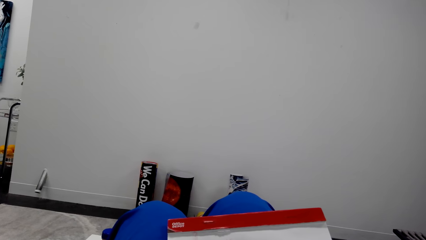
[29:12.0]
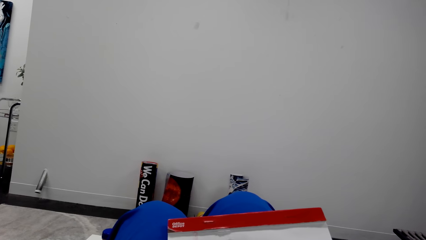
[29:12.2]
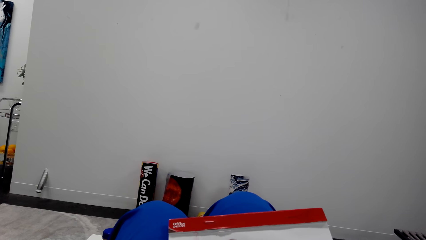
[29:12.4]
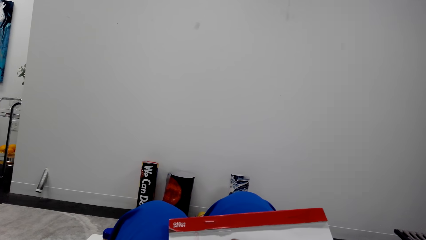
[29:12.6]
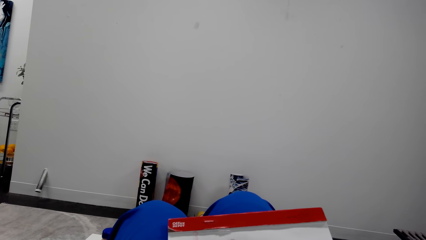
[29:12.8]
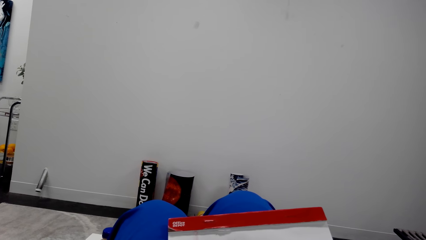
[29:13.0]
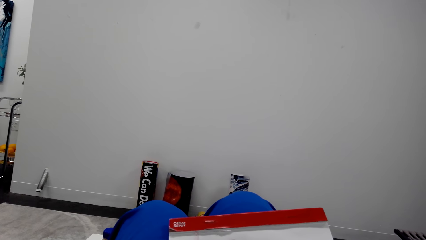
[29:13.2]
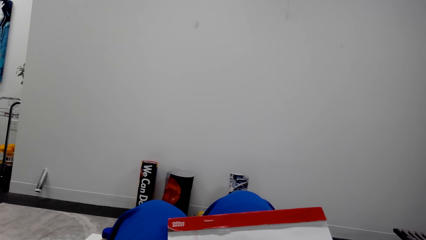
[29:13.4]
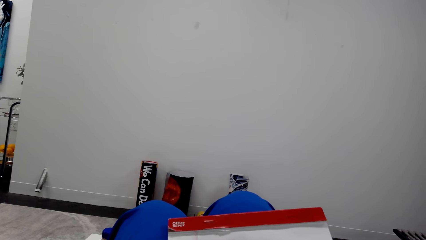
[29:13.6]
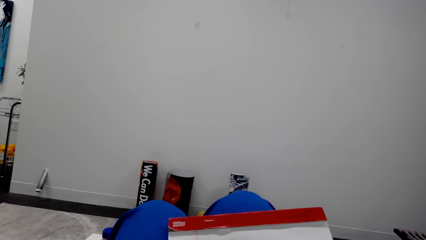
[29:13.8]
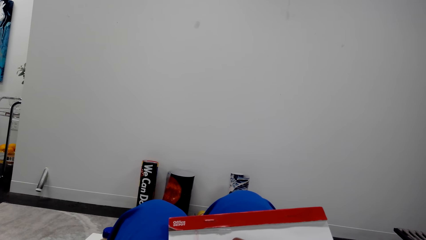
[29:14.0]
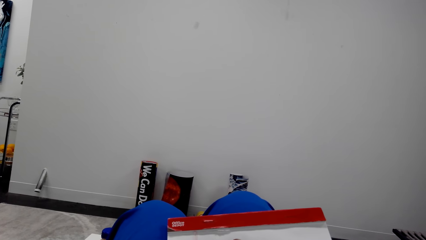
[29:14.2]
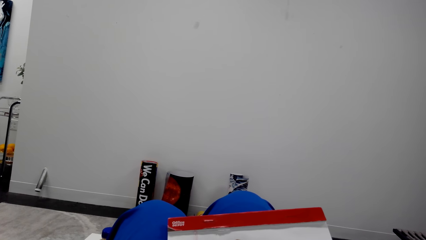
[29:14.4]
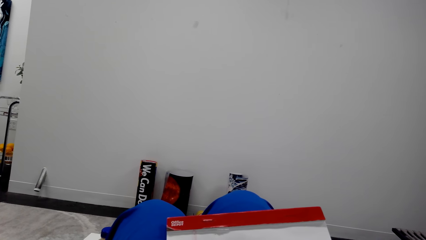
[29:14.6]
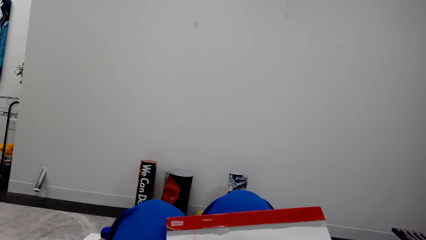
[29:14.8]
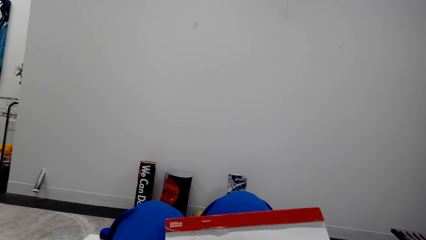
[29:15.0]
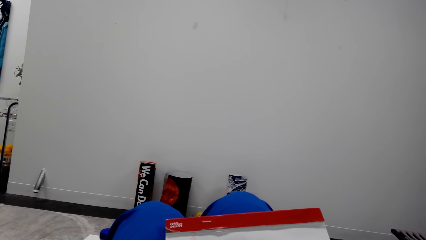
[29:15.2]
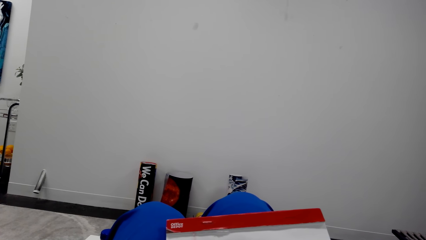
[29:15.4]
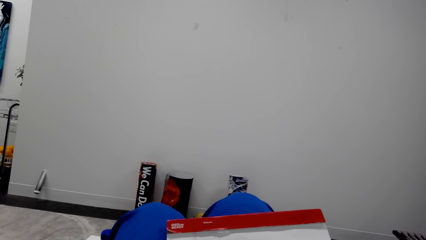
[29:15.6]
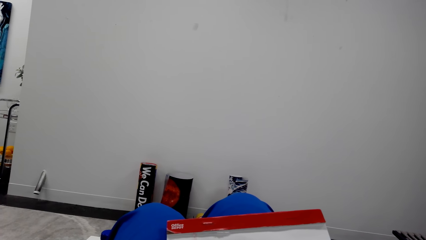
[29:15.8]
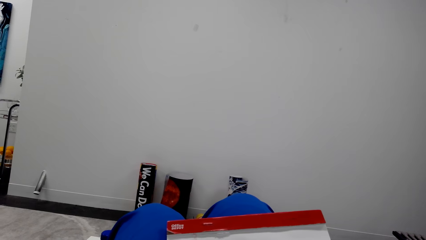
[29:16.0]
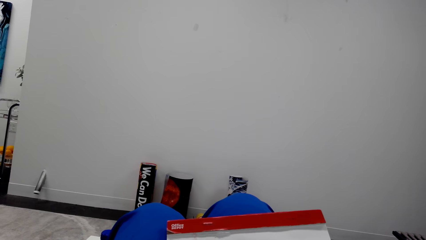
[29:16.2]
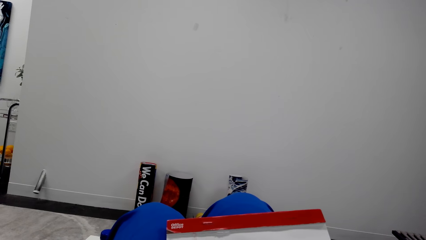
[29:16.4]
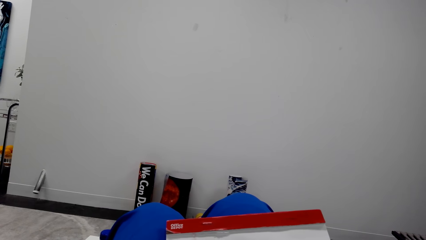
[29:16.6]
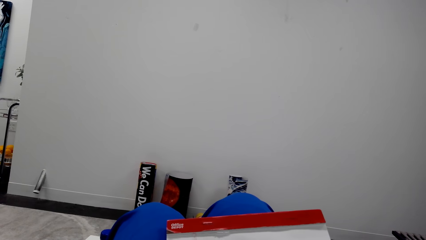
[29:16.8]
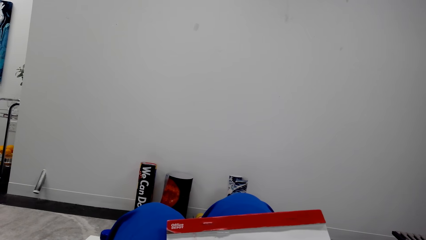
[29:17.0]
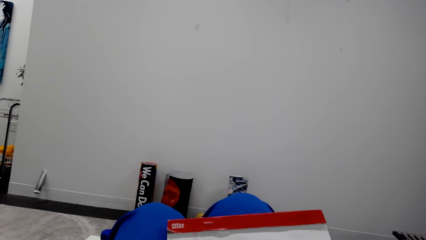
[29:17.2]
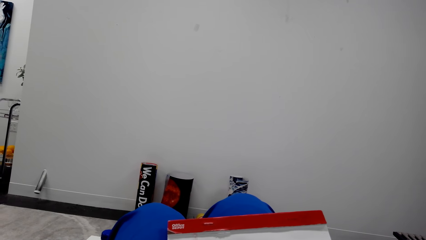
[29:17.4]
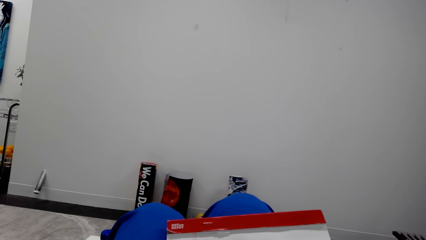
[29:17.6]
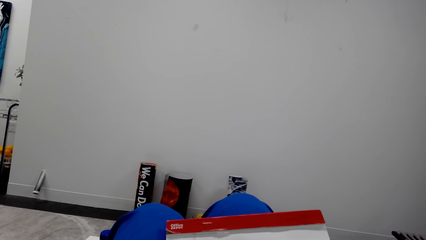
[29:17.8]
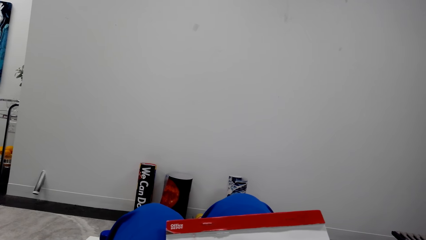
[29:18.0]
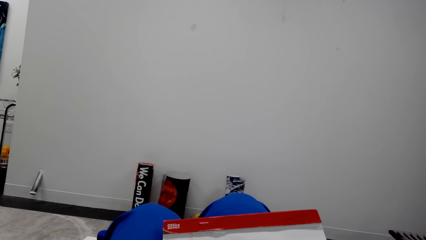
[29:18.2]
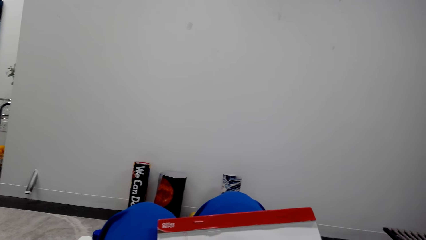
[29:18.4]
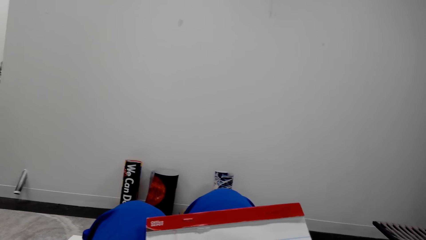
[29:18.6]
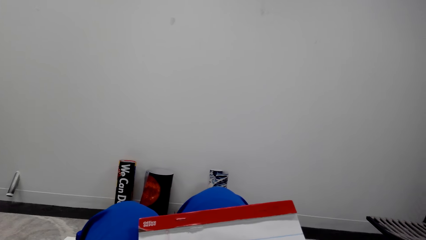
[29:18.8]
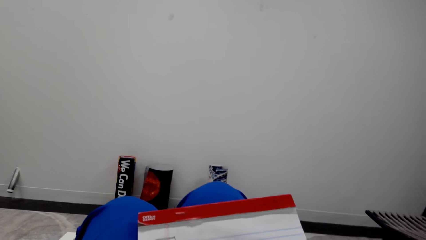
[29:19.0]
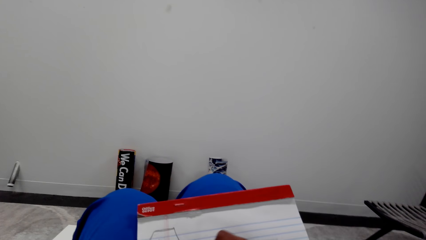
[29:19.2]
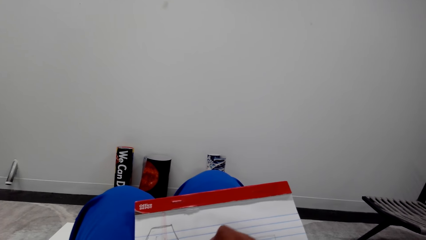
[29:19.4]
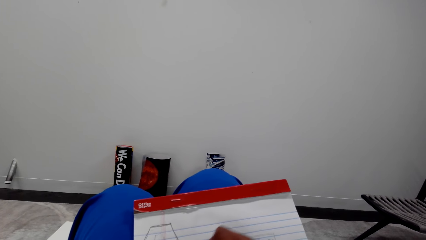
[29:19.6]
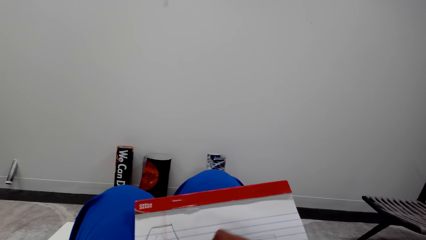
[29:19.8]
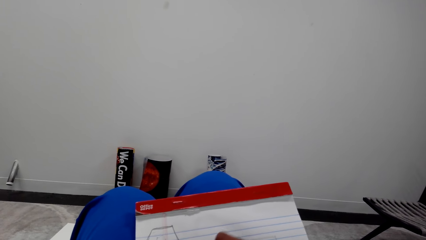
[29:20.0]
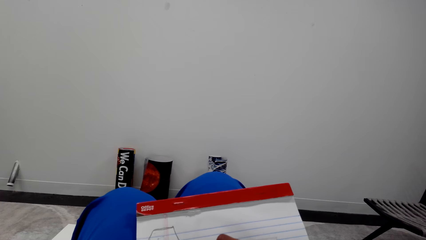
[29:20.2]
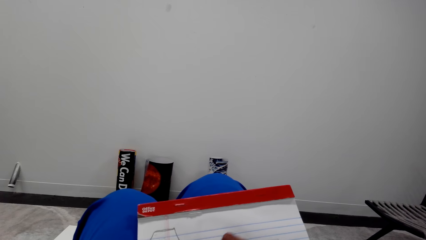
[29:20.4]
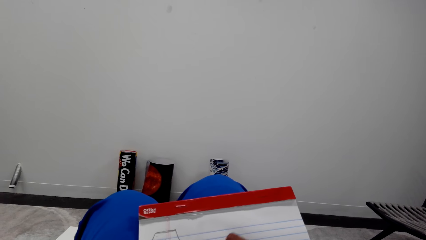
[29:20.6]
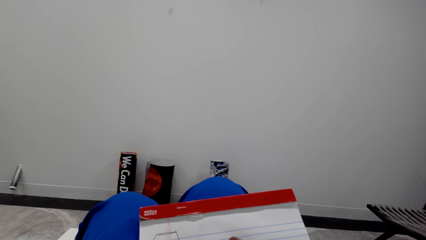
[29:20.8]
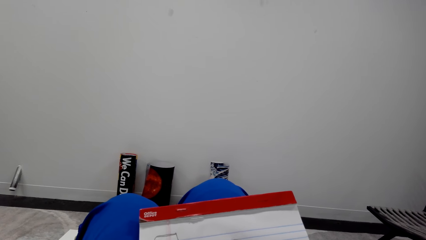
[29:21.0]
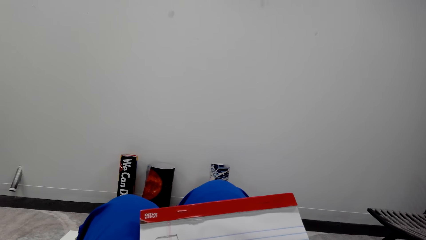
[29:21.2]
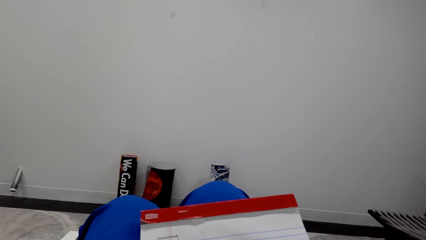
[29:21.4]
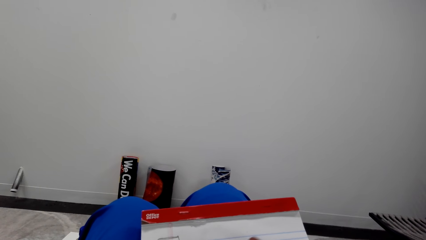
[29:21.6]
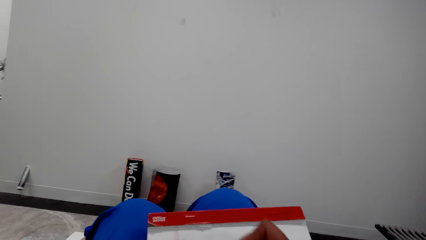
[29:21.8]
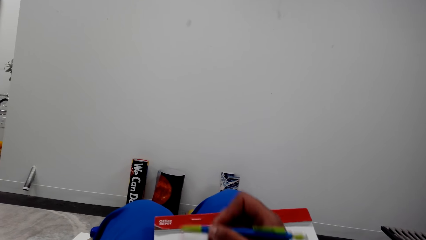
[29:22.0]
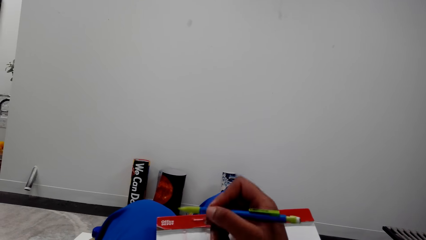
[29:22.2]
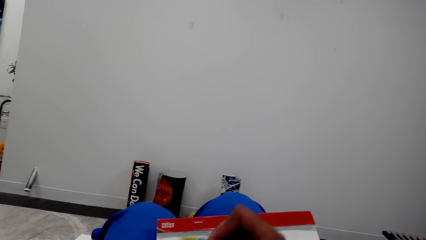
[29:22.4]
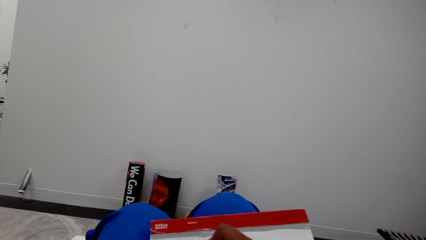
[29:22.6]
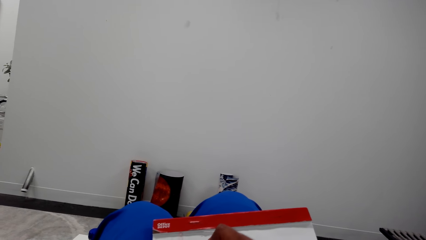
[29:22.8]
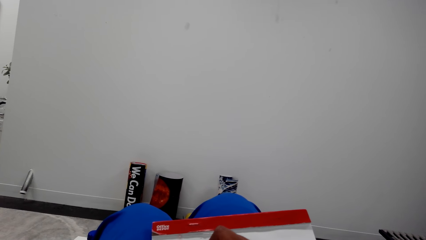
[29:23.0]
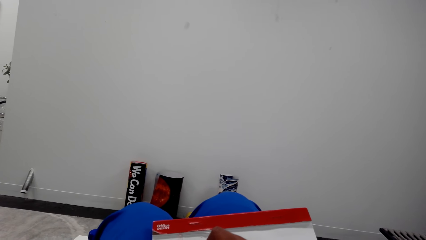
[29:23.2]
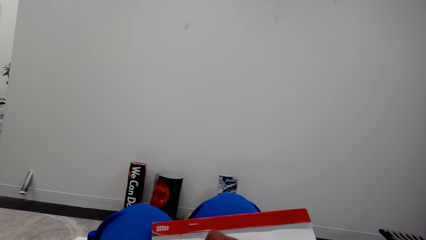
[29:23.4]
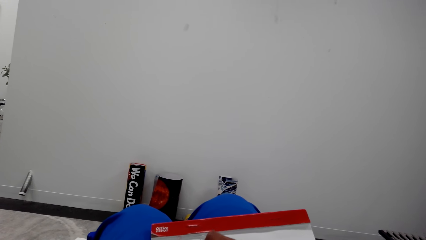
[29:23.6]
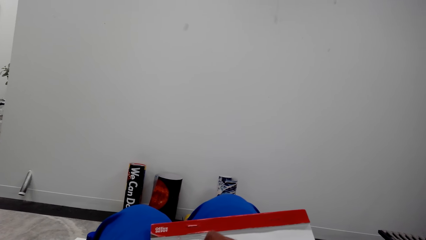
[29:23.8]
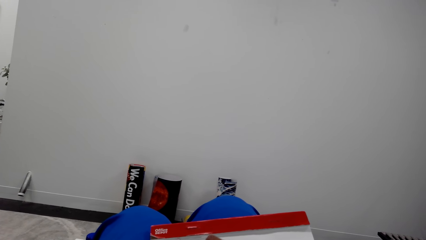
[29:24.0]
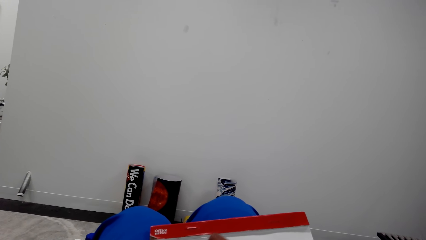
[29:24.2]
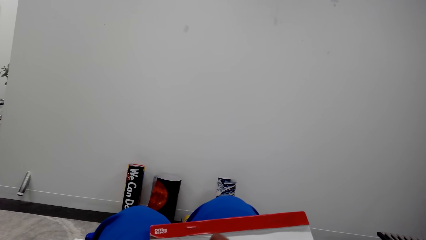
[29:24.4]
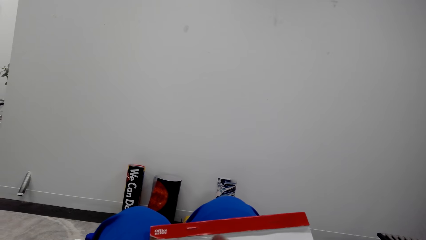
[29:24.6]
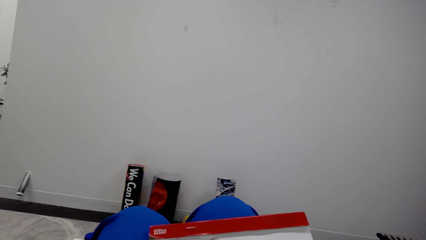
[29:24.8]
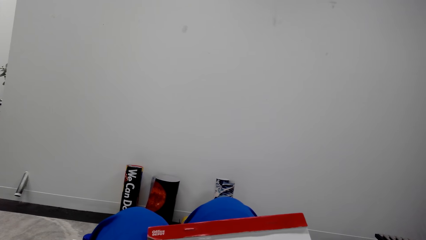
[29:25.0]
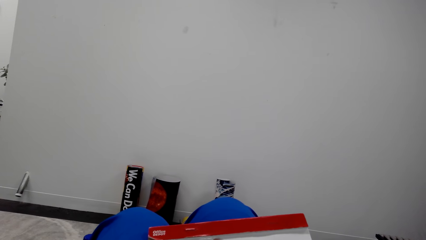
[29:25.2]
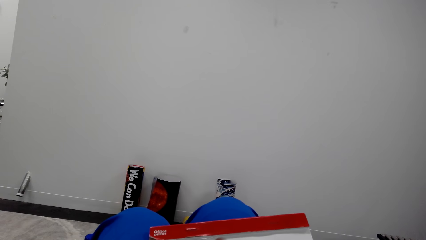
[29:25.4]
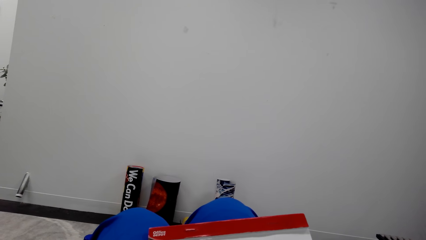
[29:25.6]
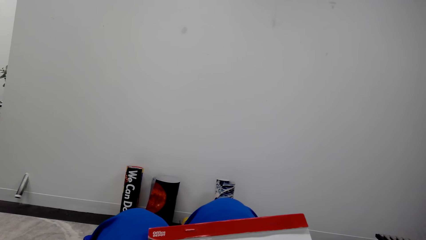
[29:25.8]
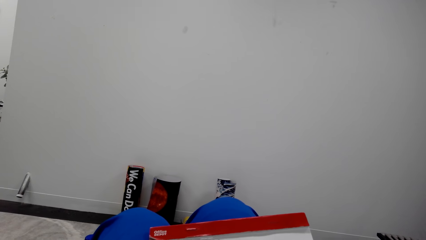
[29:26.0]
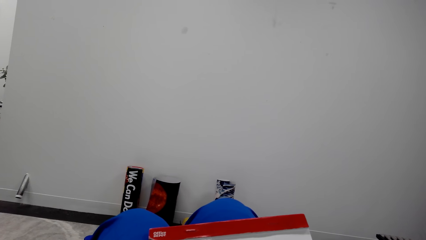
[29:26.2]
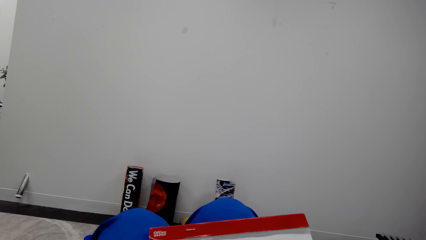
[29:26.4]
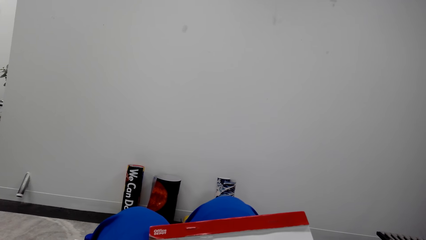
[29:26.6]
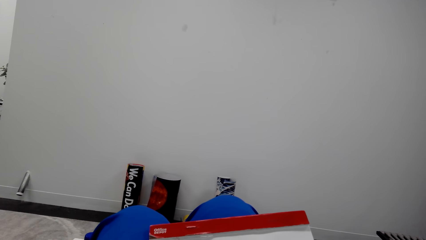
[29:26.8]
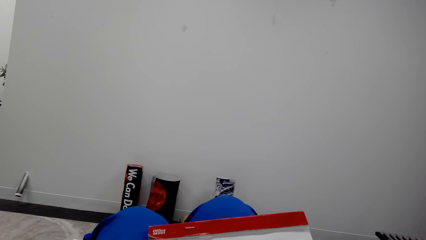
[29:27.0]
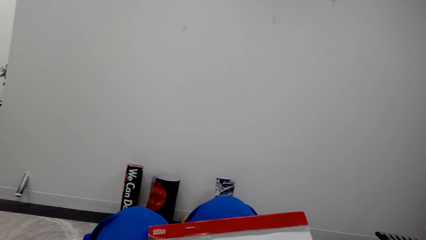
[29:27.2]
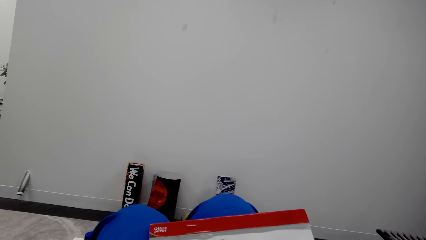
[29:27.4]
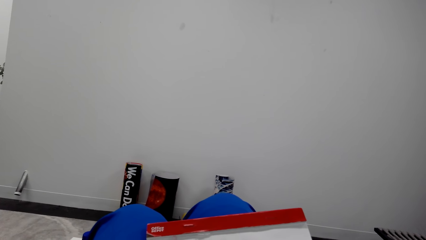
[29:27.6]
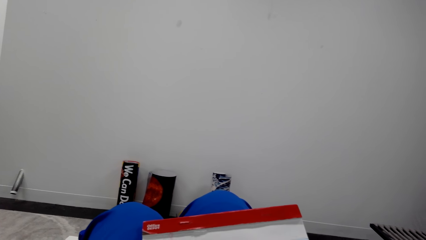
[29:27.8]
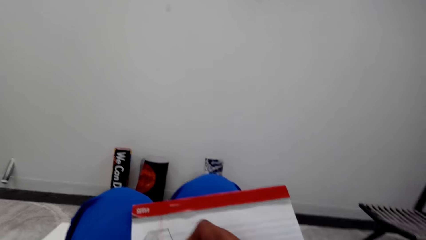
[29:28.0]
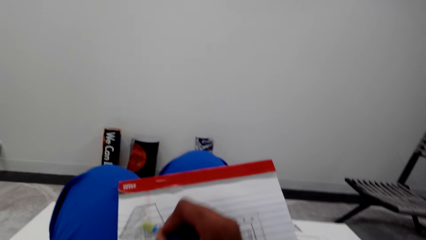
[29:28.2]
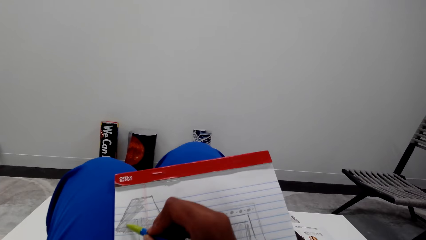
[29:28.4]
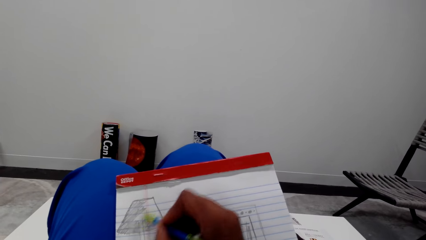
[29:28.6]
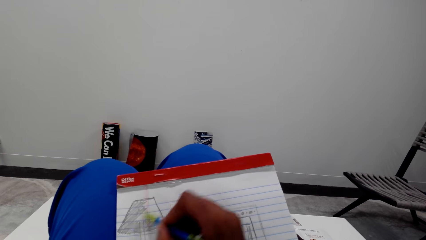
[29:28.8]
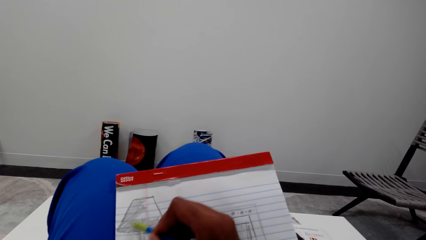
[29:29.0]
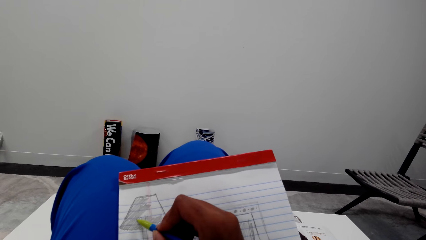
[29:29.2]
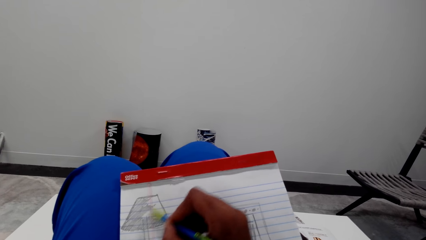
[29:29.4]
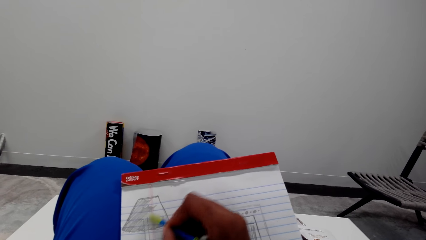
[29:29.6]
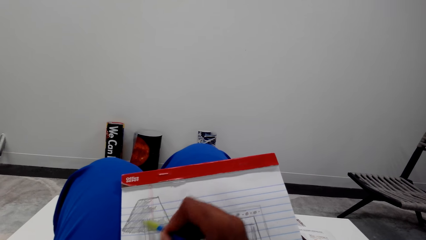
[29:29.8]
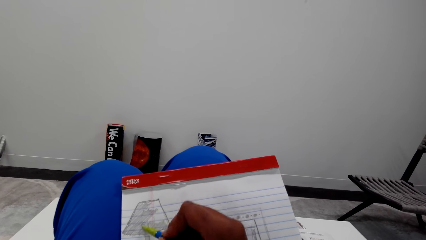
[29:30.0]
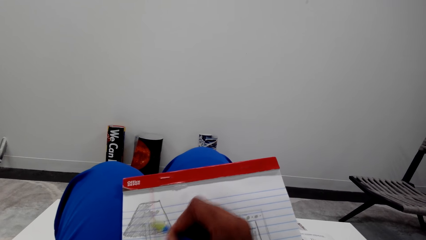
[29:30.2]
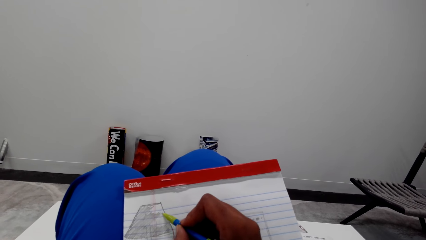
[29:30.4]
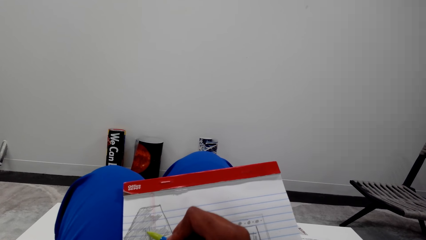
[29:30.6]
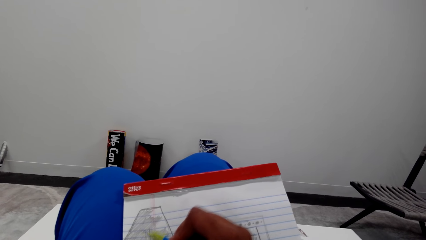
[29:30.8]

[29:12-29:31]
The camera wearer converses. They converse again. They scribble on the book.
